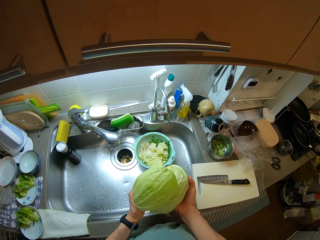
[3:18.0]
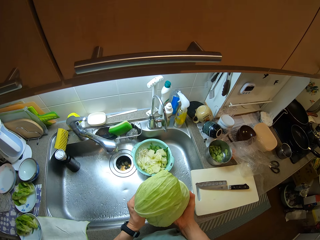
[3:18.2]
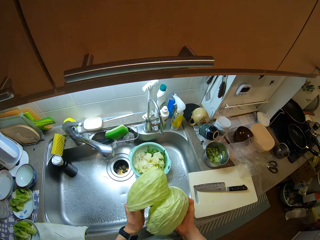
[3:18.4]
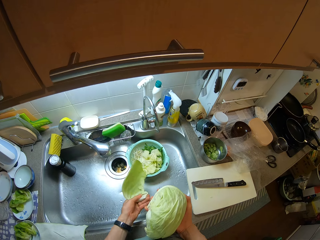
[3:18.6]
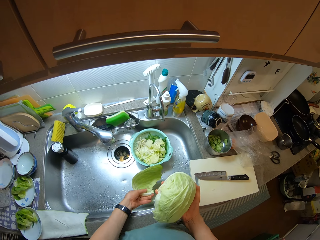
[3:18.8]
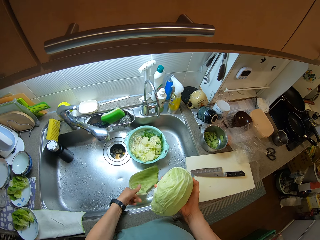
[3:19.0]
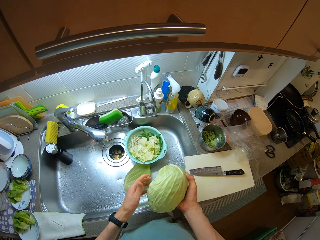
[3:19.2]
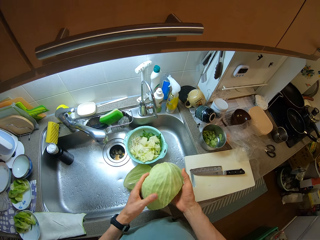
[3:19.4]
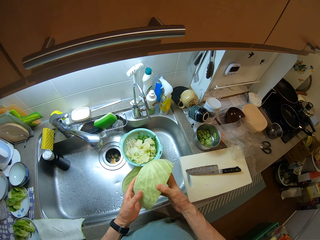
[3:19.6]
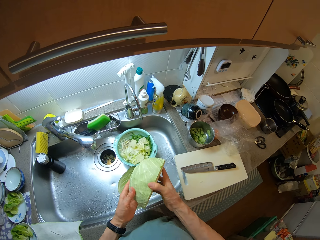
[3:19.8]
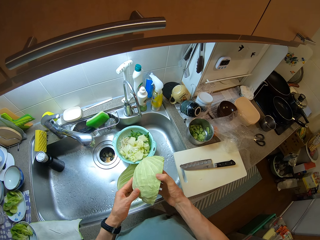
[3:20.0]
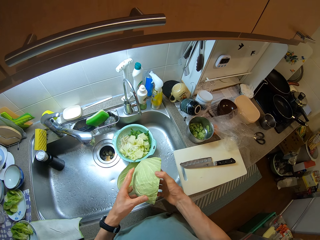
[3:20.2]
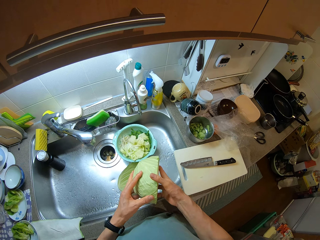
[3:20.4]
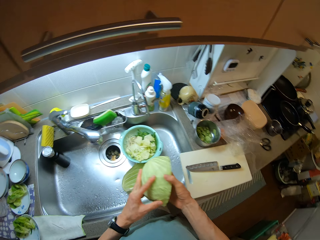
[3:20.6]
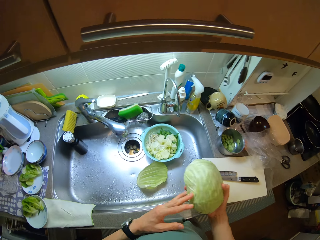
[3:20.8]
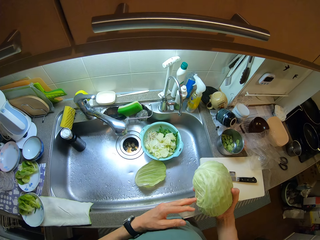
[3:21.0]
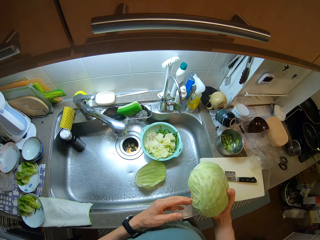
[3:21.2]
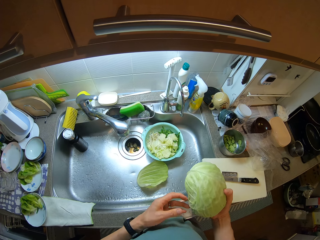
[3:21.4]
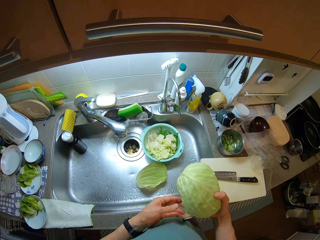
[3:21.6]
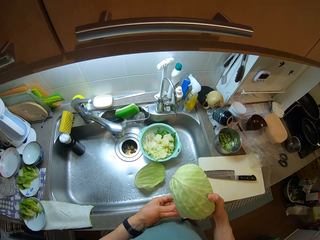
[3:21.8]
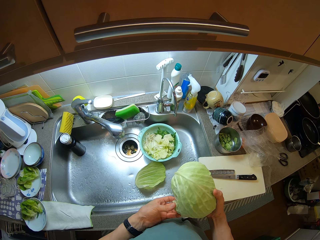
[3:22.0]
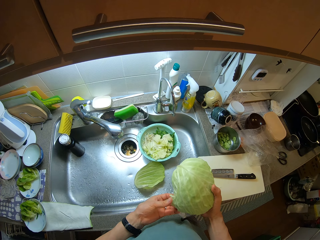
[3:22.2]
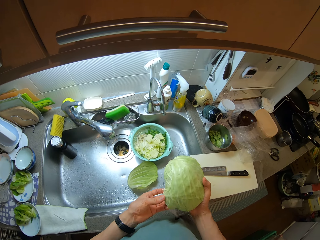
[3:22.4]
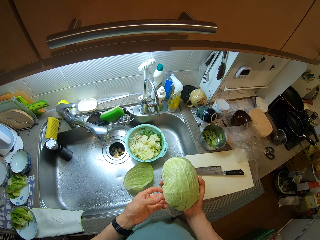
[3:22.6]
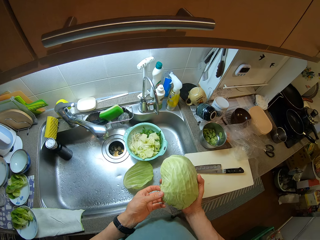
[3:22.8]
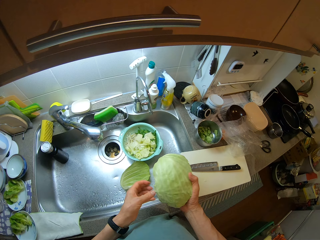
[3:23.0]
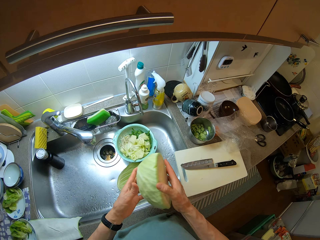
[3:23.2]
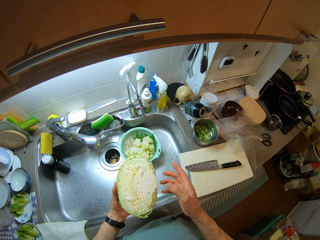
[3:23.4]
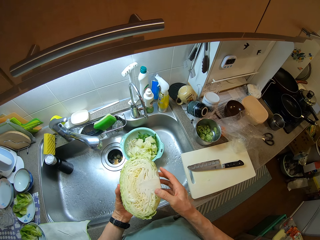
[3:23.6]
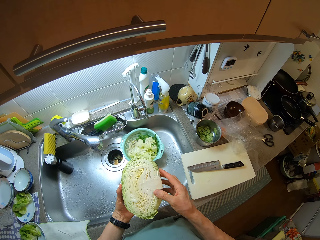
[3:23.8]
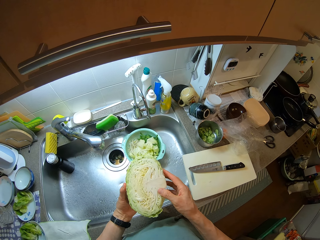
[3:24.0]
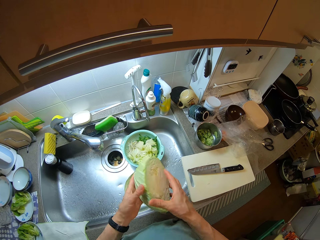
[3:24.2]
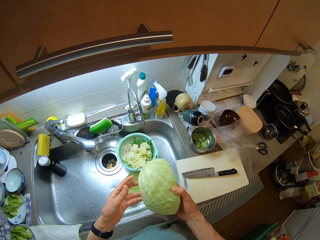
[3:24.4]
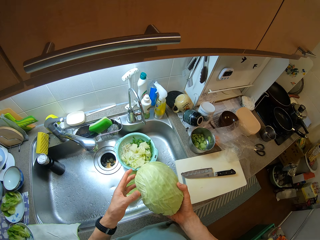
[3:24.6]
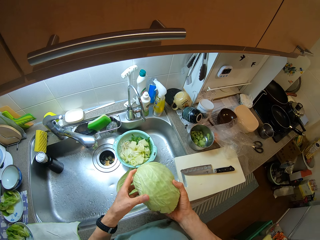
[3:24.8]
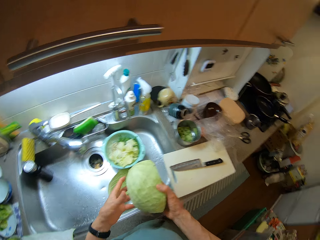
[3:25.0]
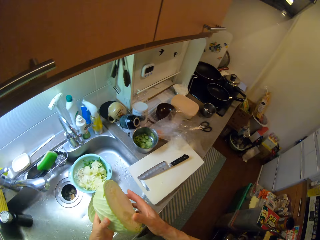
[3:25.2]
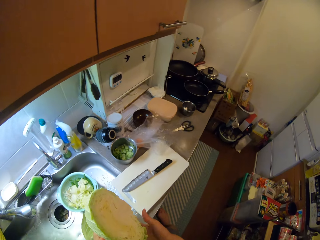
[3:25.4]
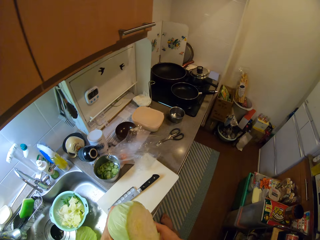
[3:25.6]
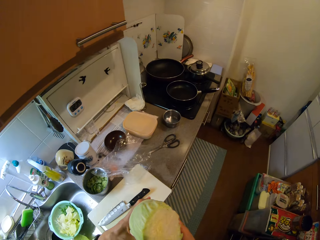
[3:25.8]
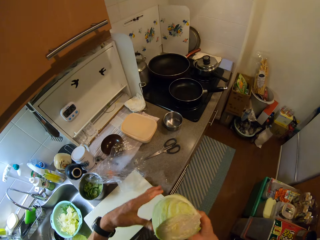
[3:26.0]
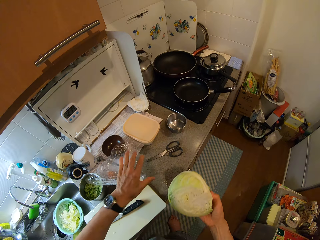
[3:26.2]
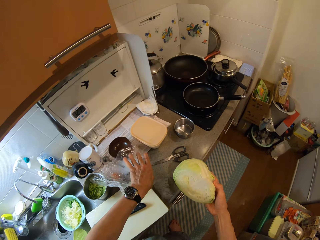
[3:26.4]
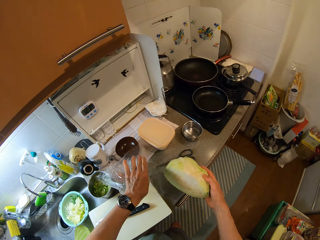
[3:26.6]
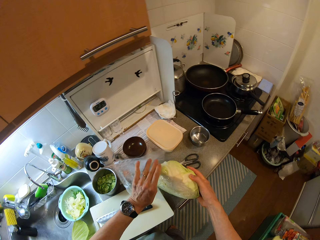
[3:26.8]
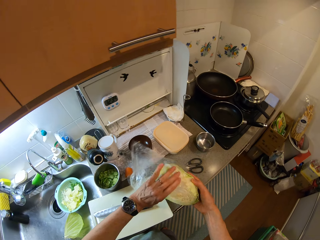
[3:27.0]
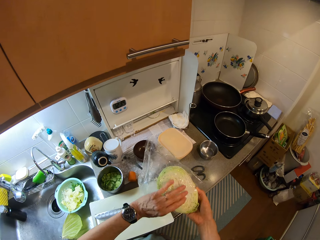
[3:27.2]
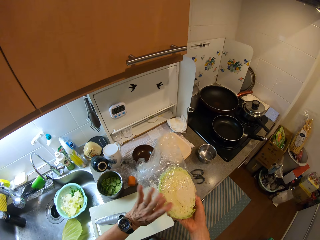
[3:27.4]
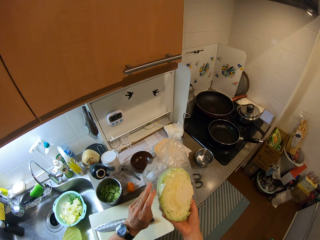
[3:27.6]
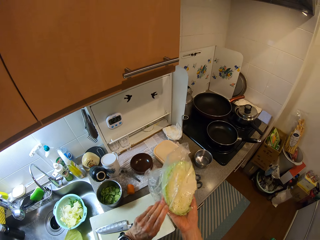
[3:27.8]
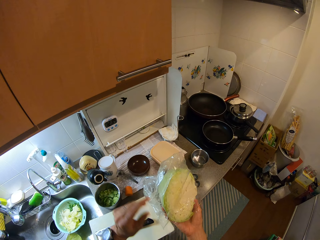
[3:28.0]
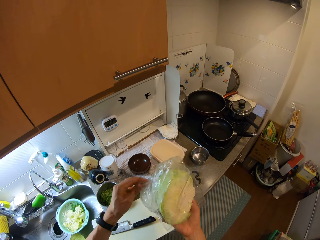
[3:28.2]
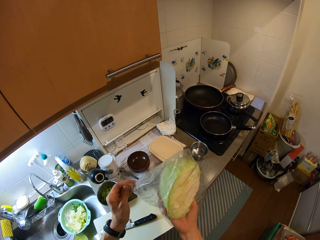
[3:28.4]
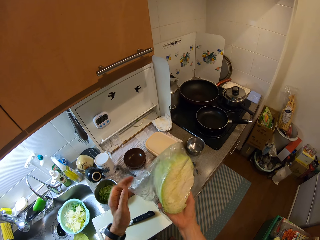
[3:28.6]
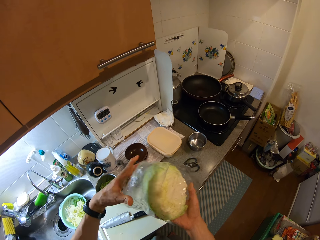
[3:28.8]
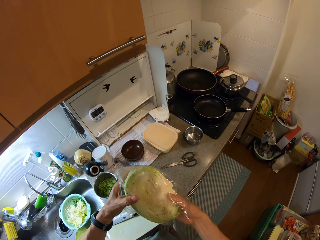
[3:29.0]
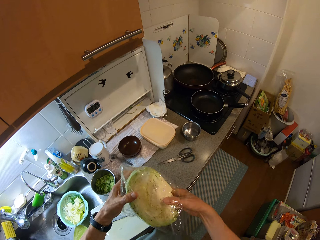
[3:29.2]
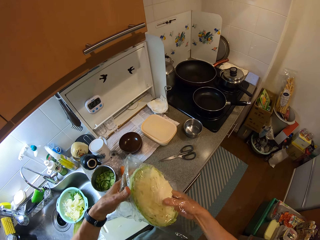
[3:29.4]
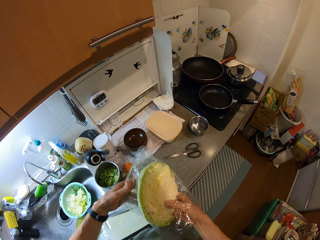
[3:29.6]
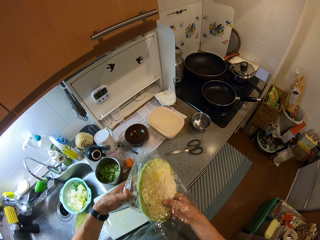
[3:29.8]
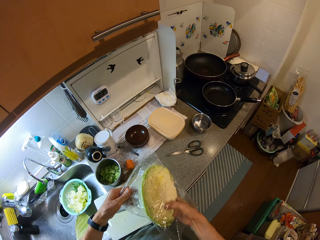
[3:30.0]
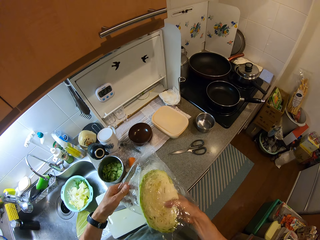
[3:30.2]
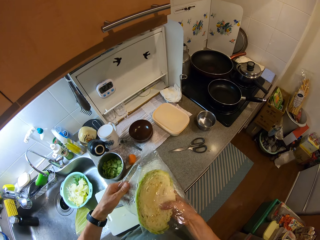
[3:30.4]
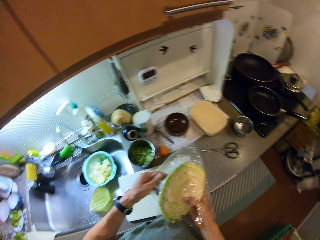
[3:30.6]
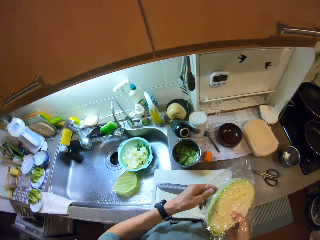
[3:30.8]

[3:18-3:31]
The camera wearer drops the layer in the sink. He picks up the pack from the counter with his left hand. He puts the cabbage in the pack.

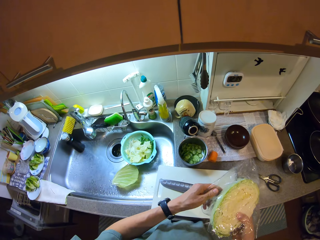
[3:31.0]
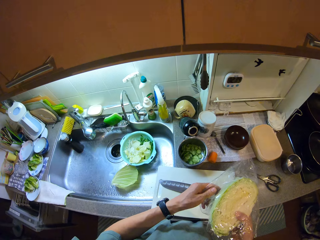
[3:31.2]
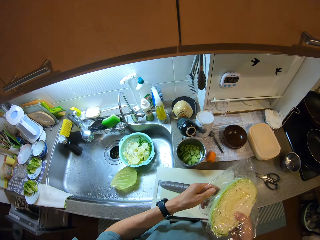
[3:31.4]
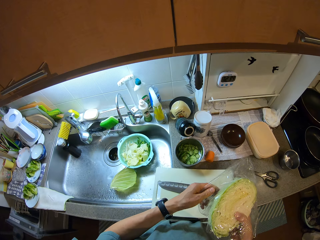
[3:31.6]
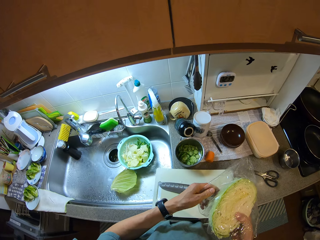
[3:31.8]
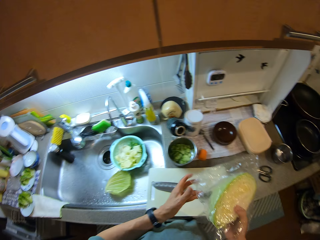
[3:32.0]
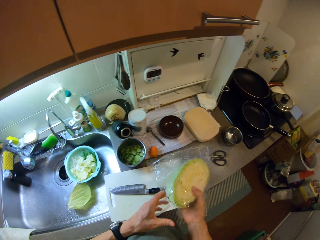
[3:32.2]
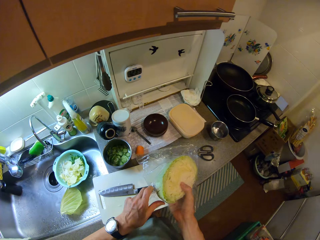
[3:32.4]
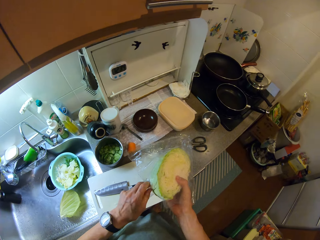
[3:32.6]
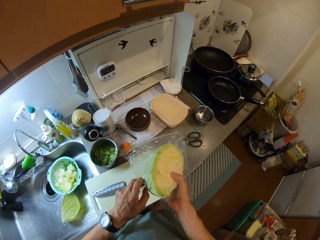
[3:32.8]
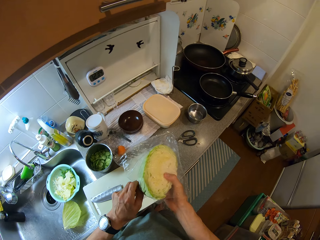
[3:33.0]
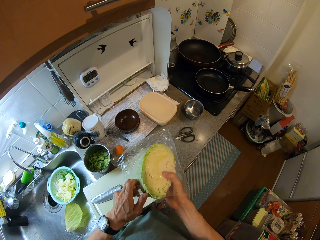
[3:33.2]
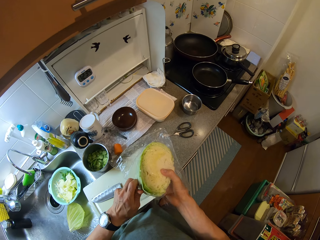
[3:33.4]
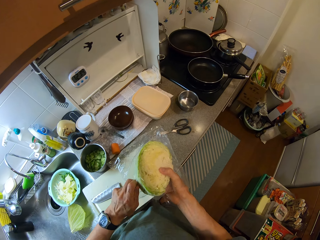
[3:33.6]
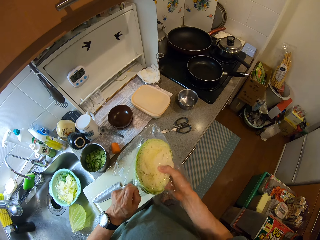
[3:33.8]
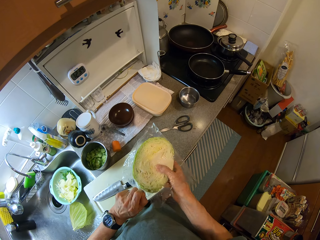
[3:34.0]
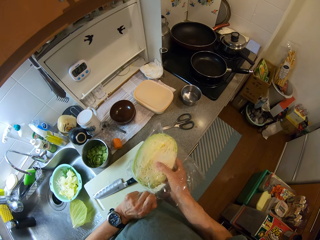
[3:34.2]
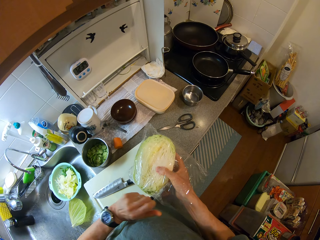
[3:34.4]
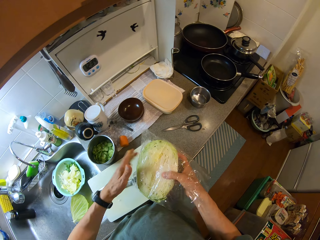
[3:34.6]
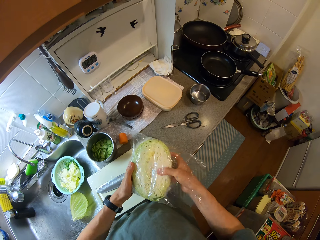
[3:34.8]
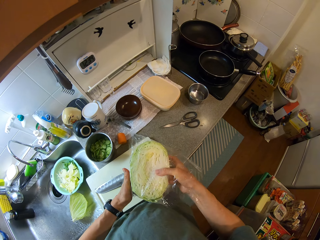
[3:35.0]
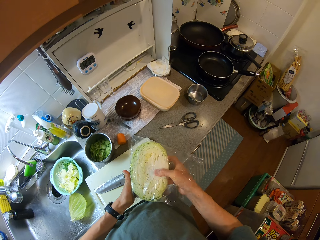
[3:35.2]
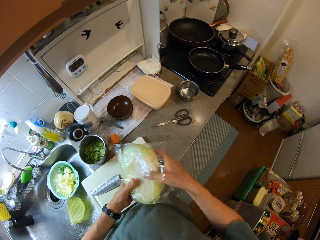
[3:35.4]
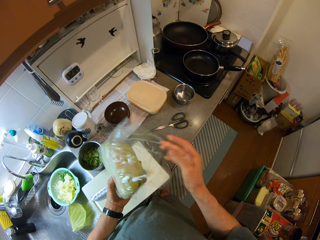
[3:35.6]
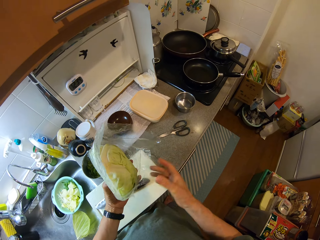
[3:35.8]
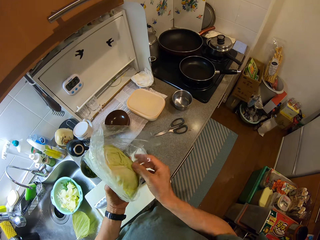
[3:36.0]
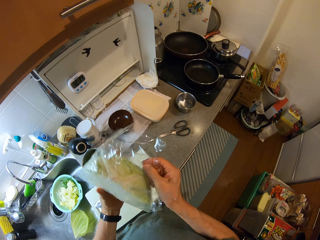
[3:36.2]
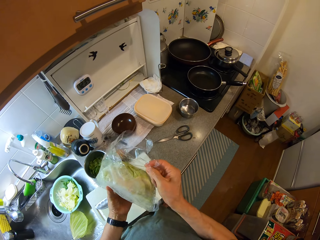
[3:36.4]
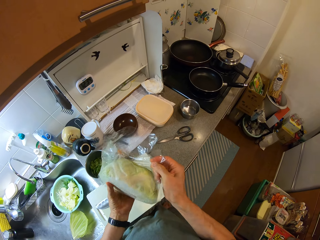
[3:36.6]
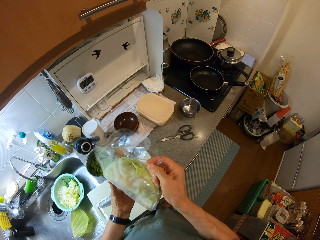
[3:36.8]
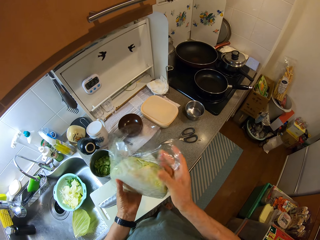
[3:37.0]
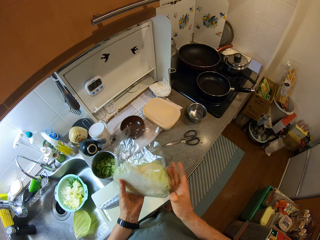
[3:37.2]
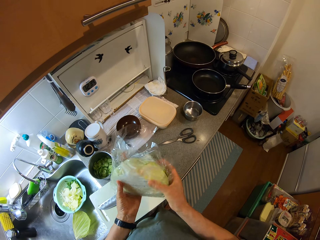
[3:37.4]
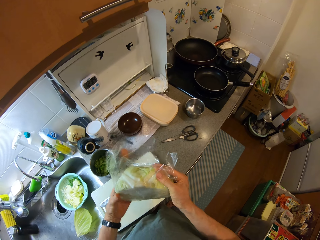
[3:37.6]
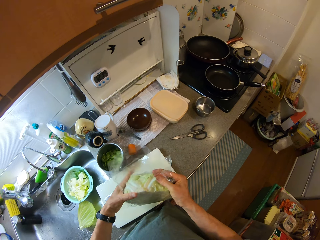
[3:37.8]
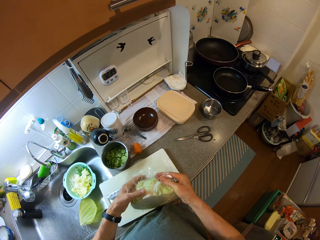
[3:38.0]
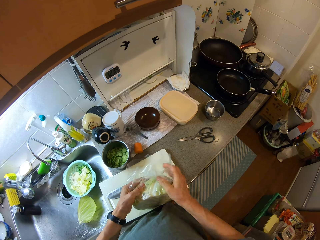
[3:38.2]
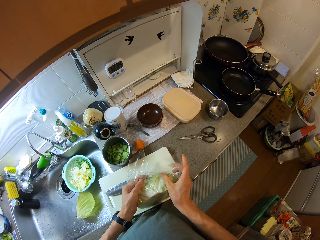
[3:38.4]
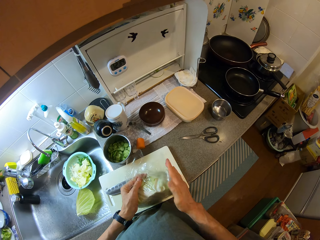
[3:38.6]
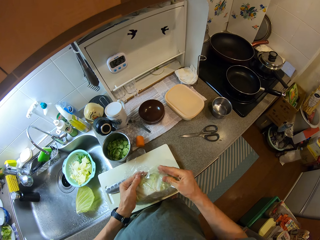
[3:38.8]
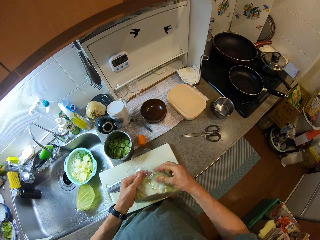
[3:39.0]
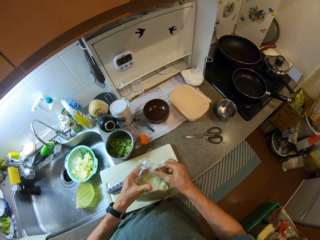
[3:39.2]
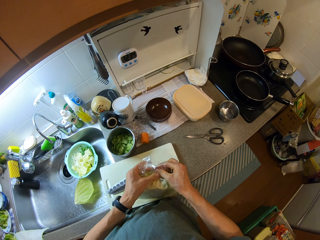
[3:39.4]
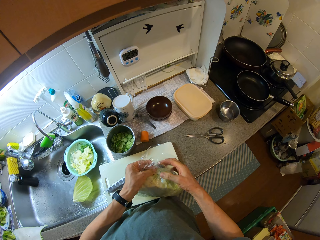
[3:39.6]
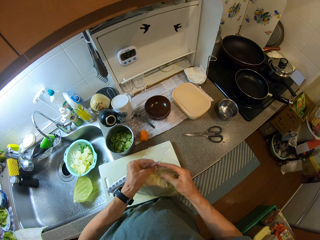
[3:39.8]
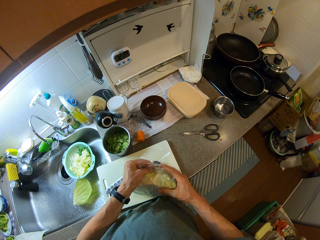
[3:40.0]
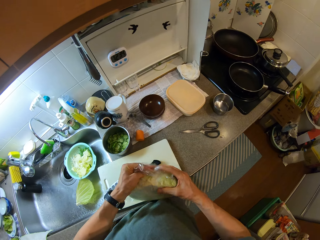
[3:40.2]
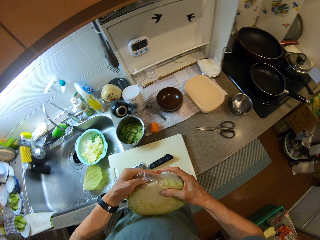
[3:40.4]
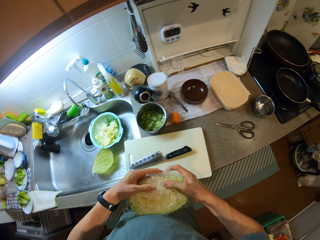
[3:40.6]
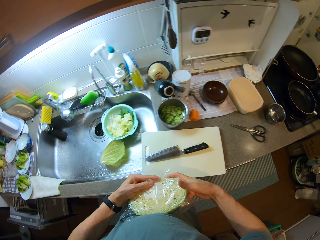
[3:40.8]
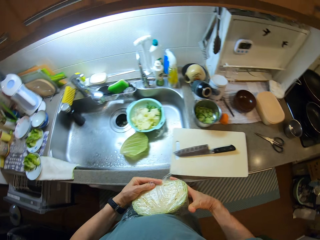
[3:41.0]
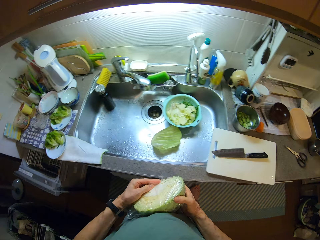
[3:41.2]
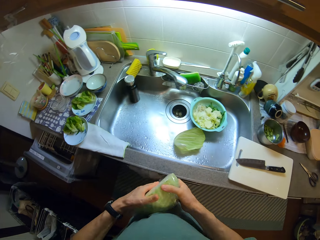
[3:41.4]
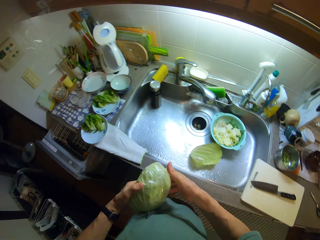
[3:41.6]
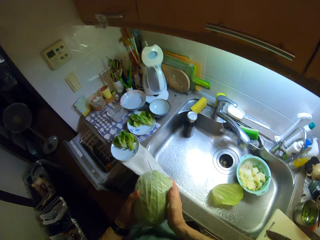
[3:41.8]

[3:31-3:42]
The camera wearer puts the cabbage in the pack. They close the pack. They fold the polythene paper.
